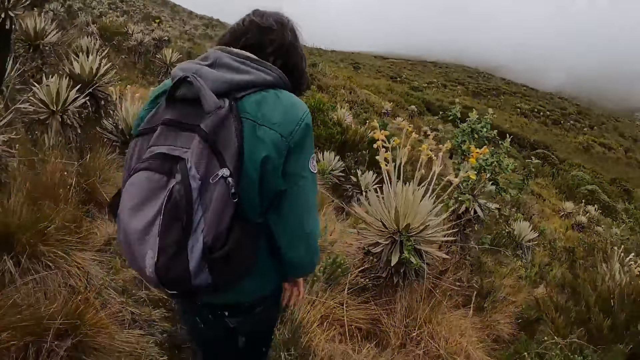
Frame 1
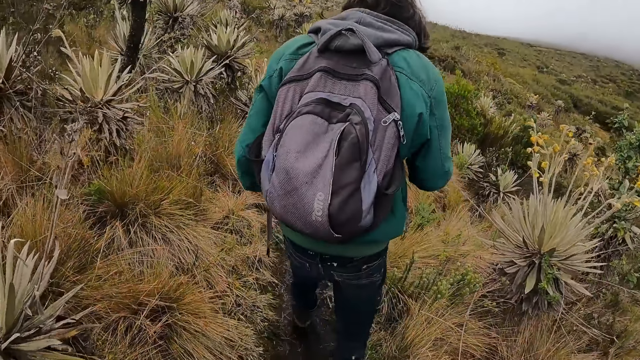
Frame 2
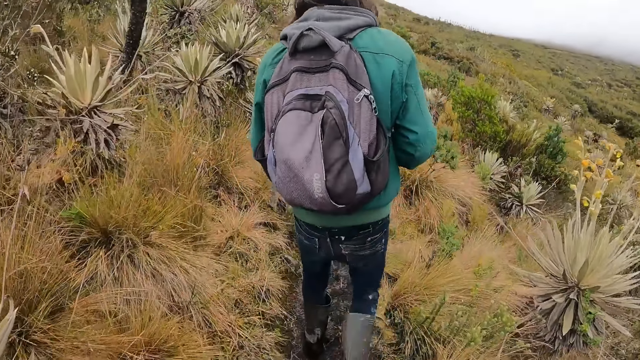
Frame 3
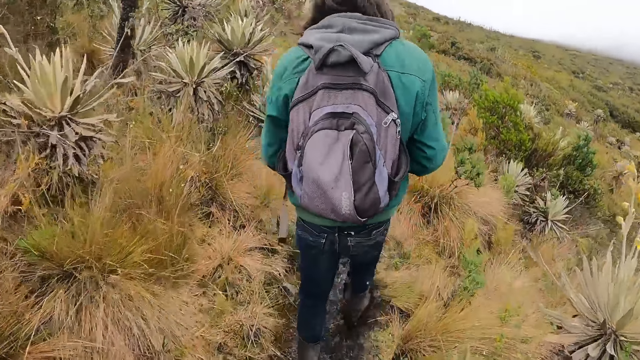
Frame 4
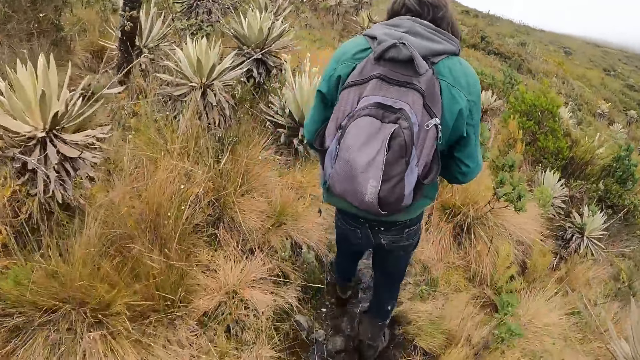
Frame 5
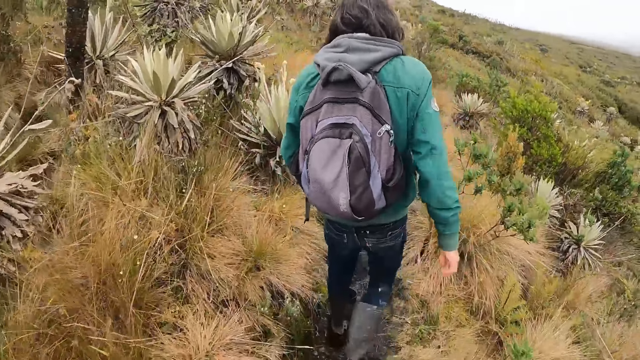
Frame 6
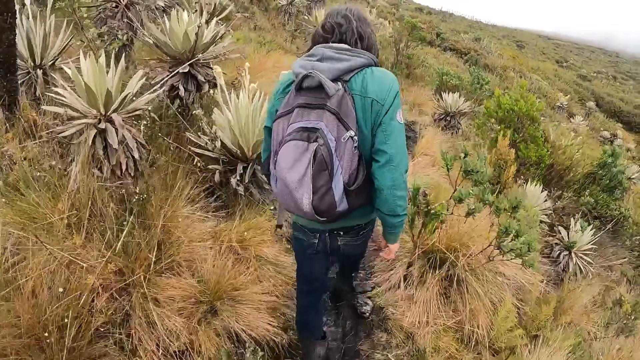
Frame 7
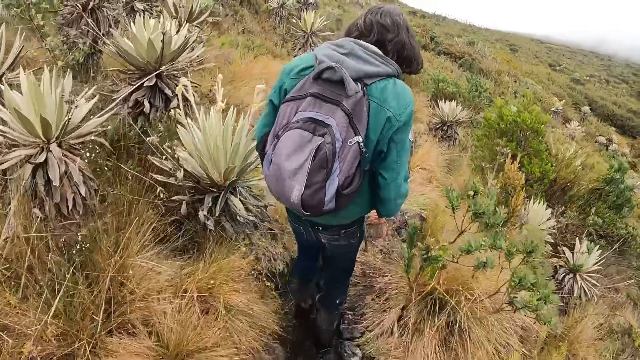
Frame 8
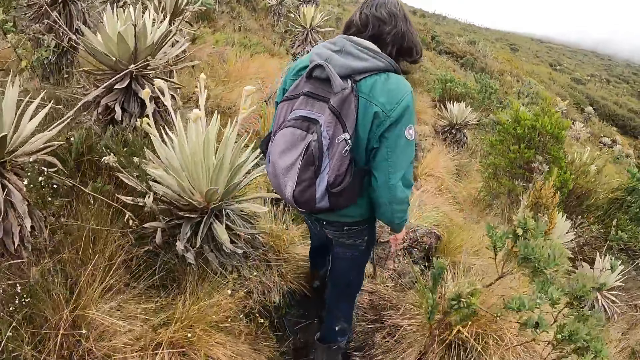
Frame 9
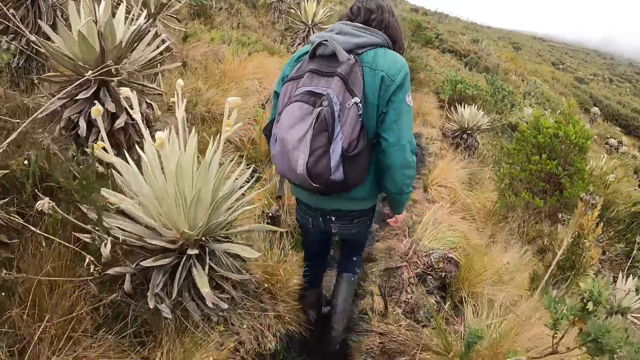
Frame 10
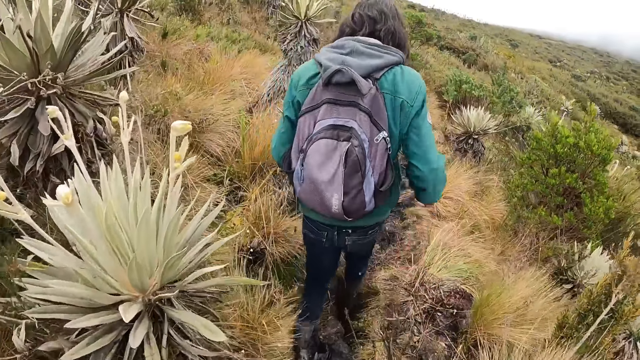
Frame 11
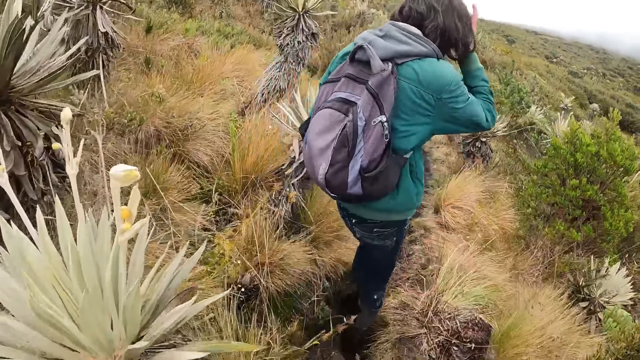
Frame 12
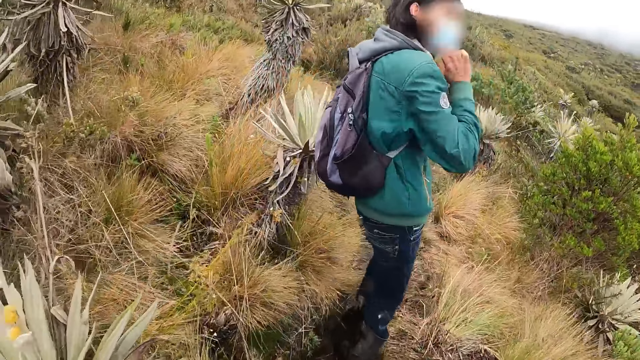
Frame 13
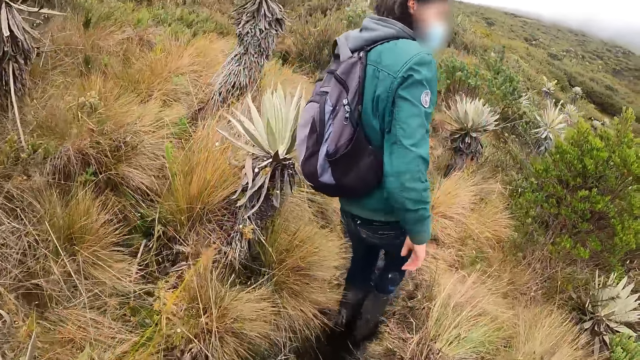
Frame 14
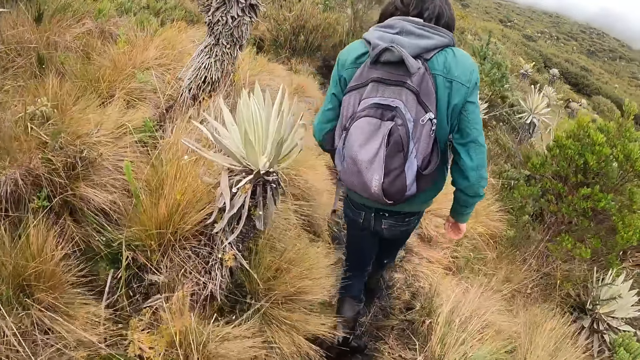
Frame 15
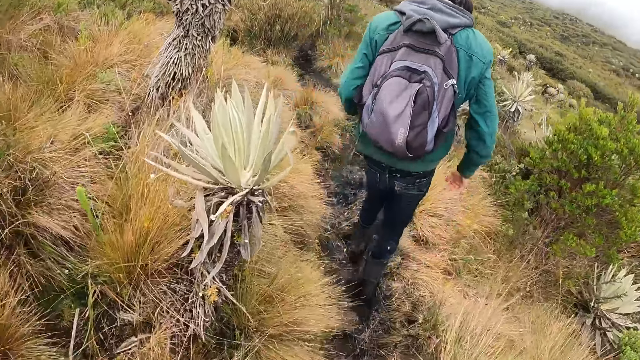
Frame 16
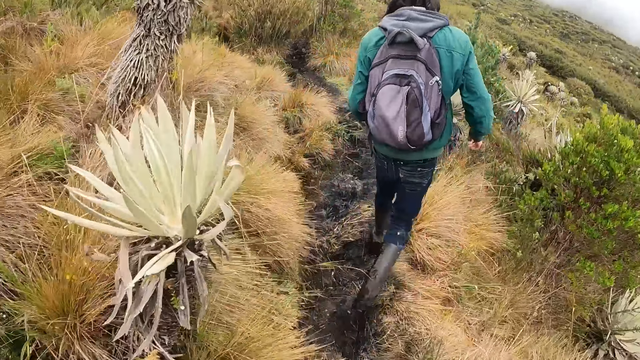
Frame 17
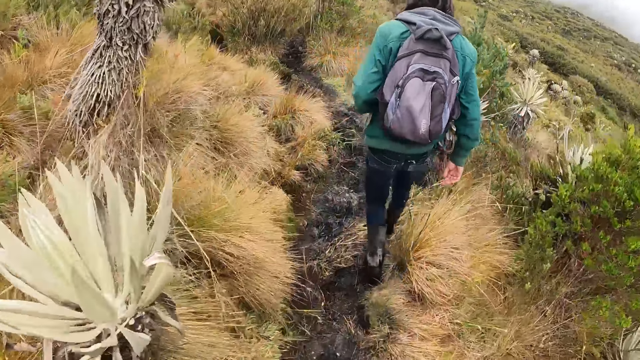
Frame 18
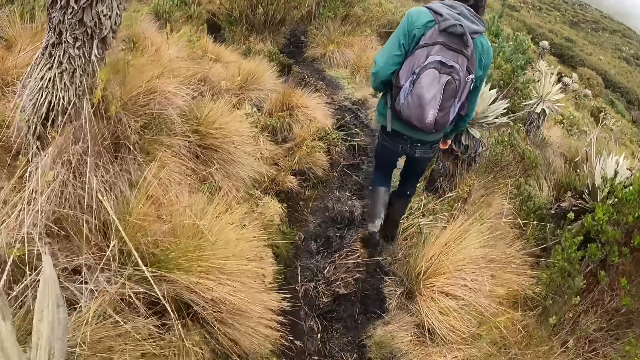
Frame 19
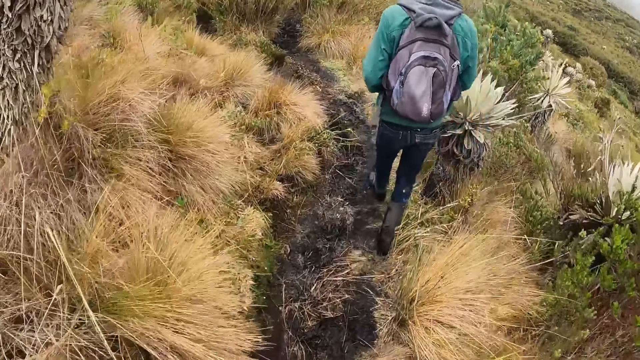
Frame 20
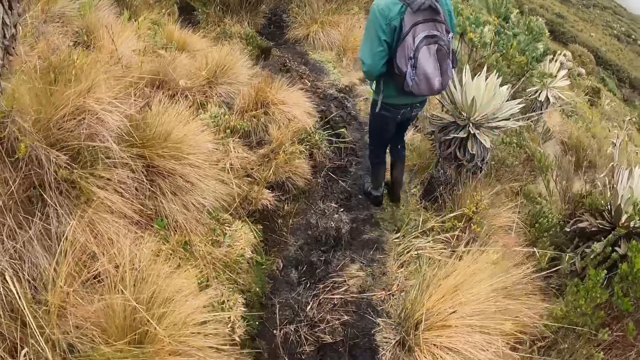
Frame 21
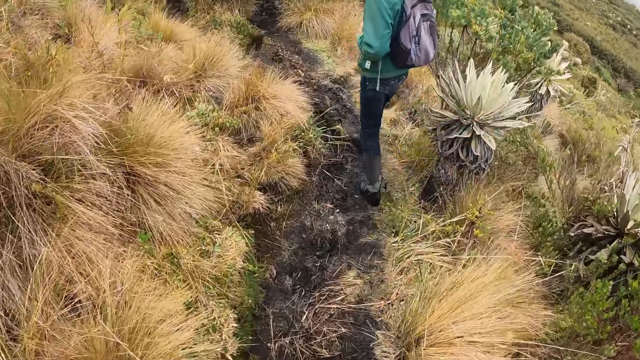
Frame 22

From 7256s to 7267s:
A man walks around, touches the hair and walks around.

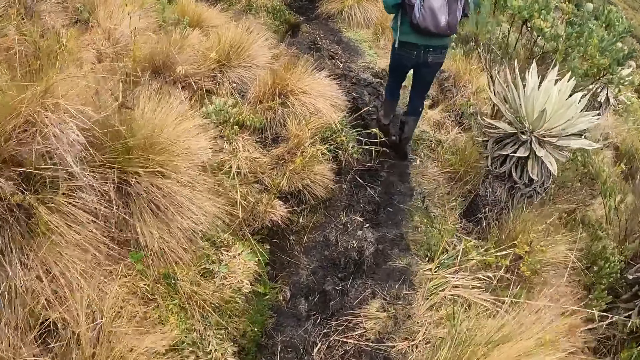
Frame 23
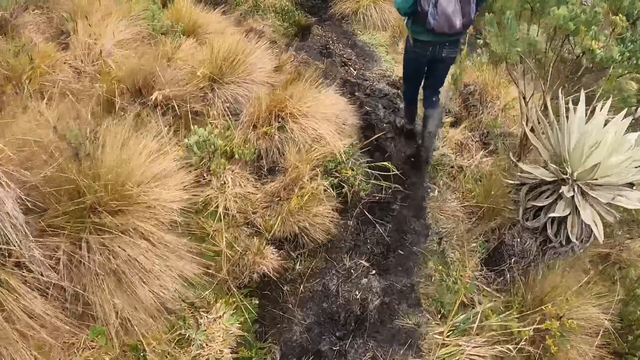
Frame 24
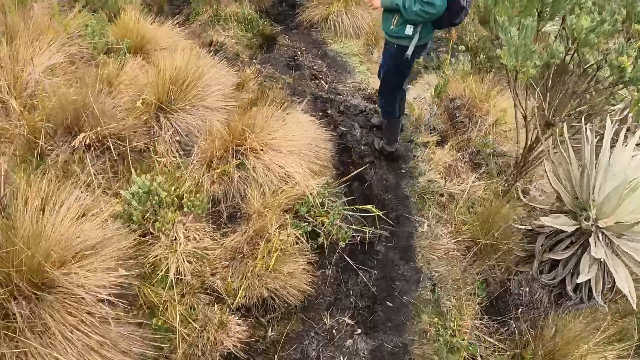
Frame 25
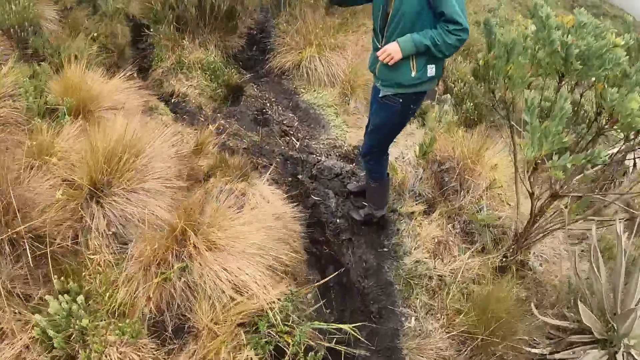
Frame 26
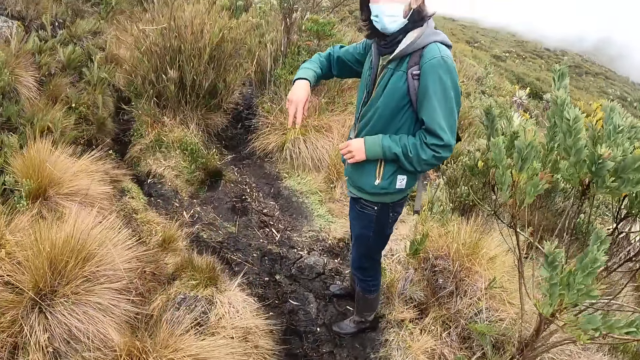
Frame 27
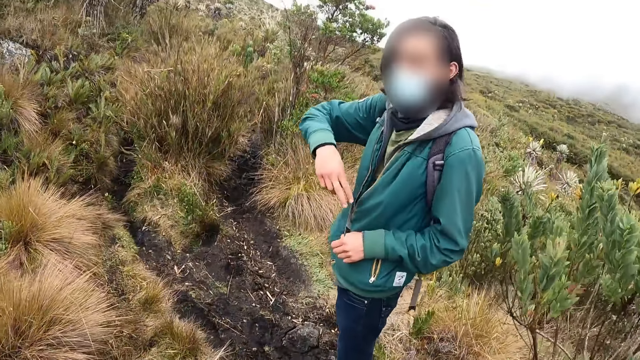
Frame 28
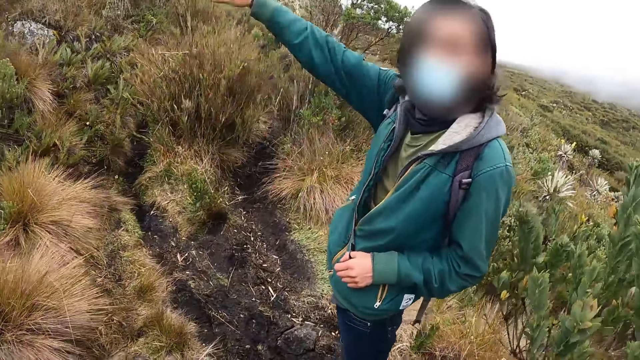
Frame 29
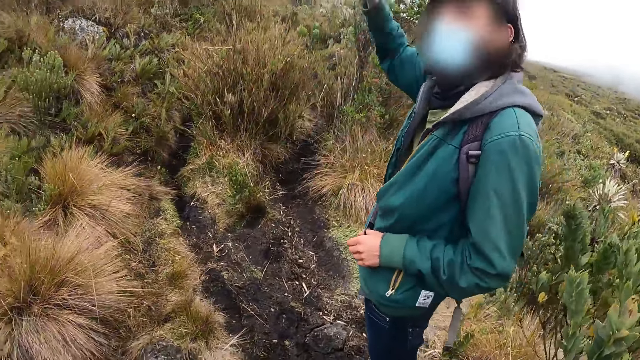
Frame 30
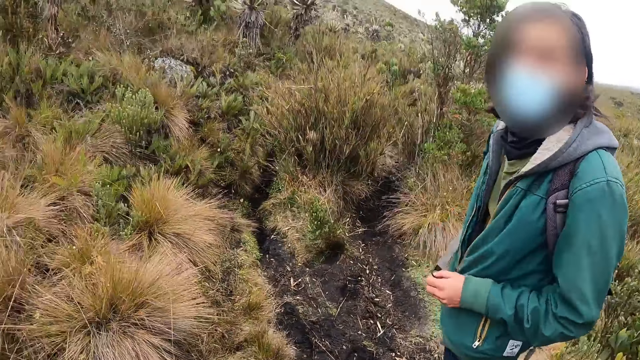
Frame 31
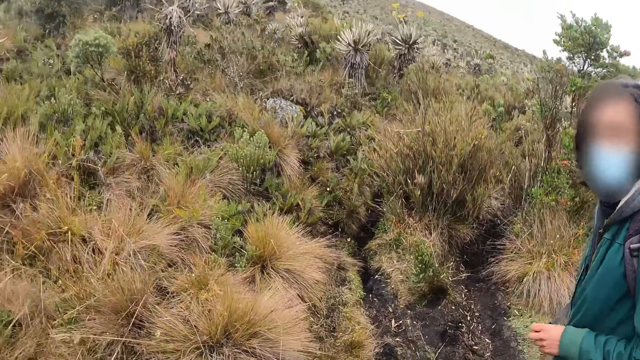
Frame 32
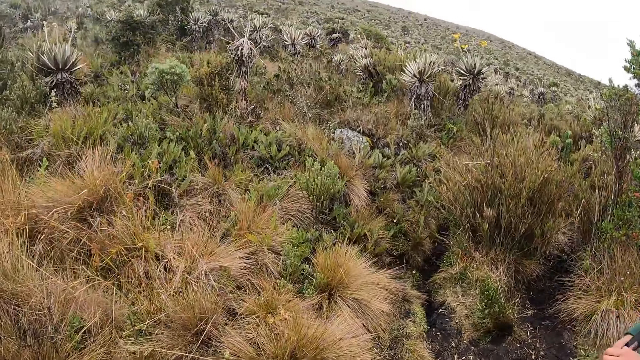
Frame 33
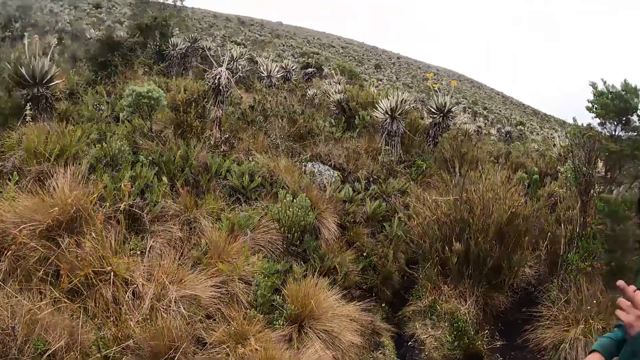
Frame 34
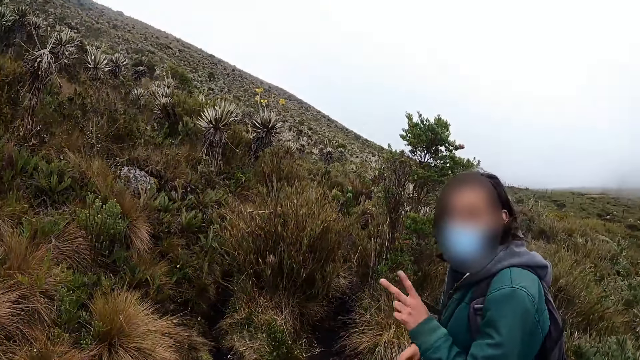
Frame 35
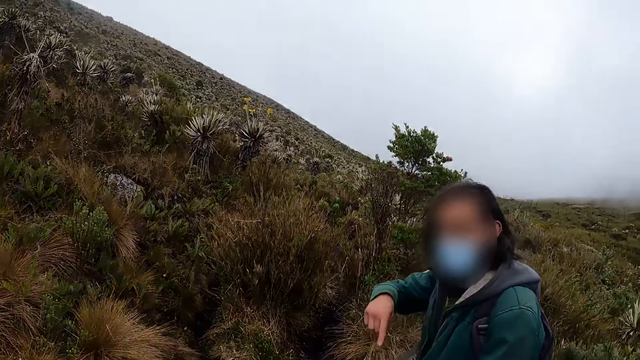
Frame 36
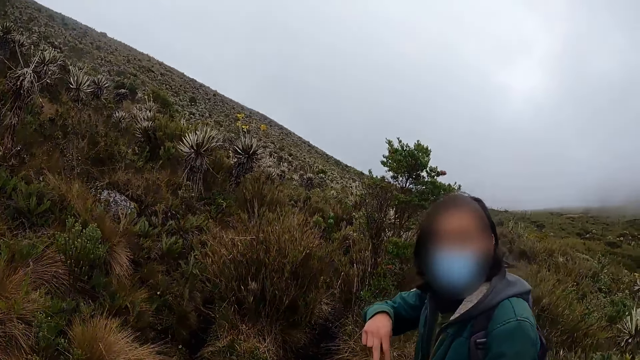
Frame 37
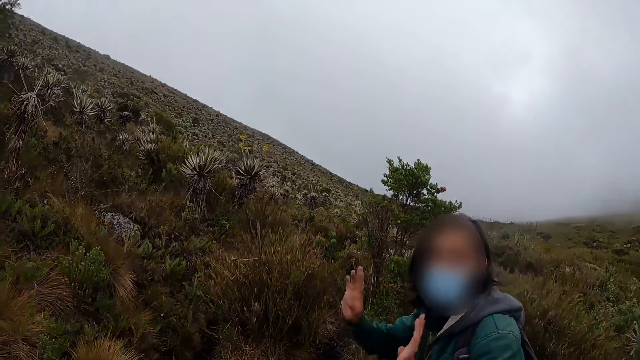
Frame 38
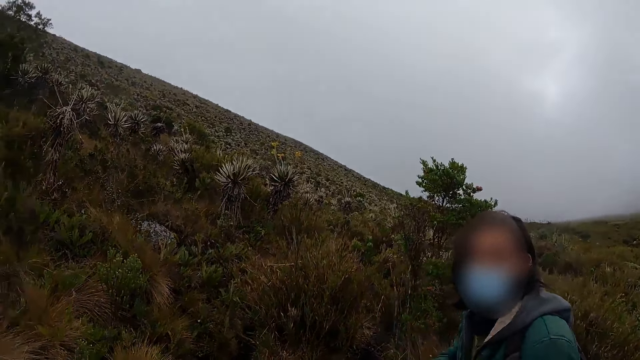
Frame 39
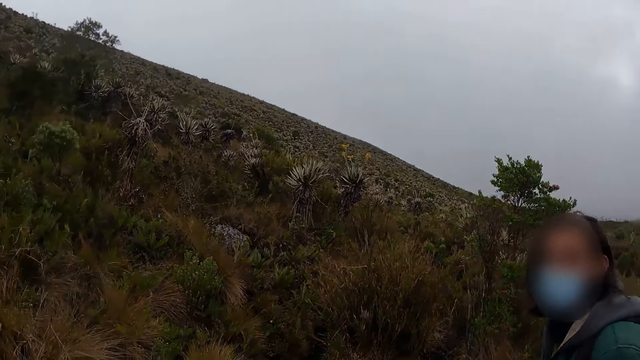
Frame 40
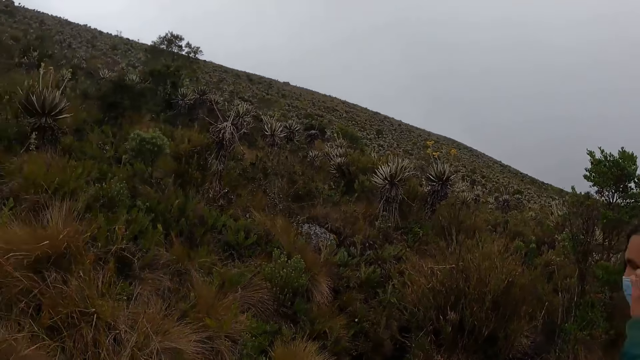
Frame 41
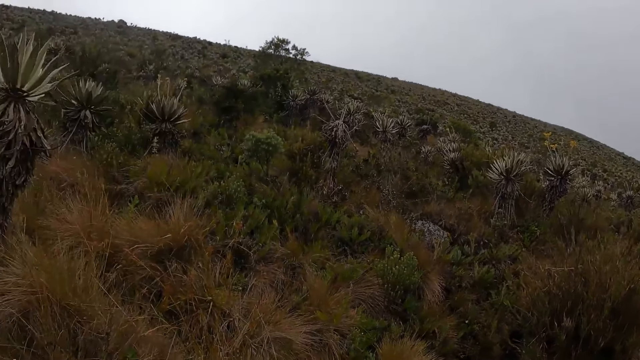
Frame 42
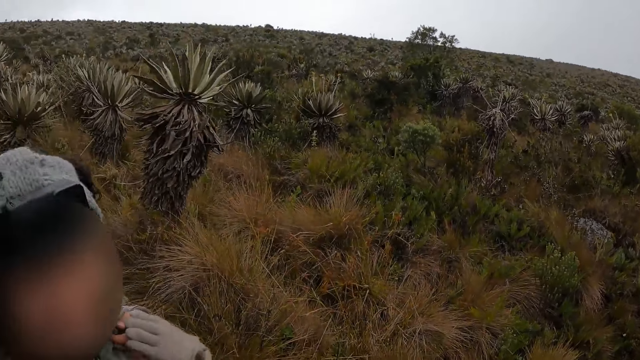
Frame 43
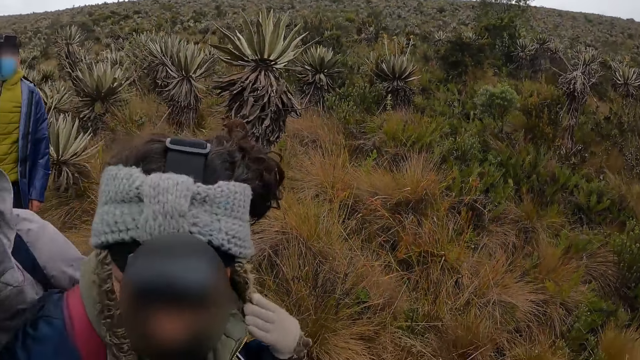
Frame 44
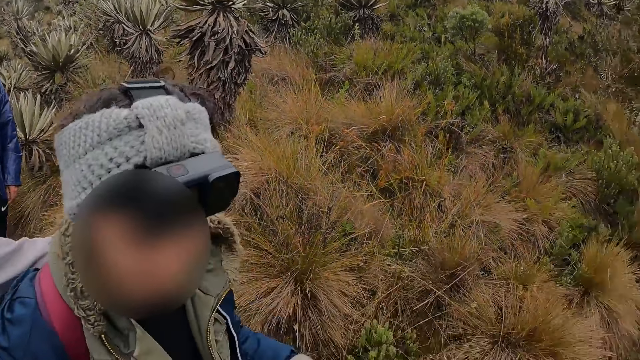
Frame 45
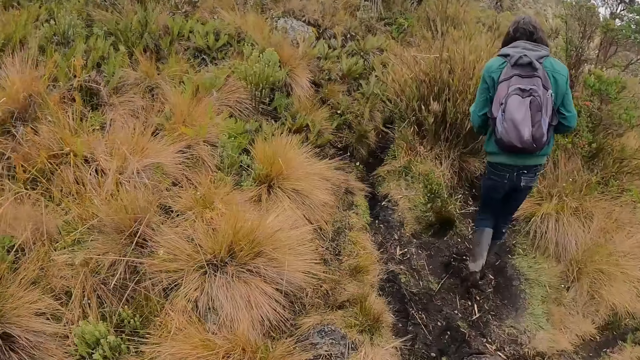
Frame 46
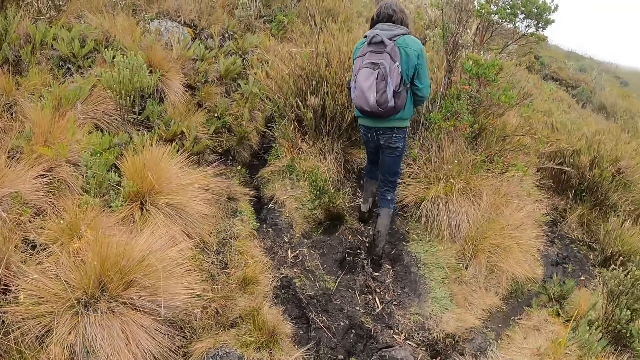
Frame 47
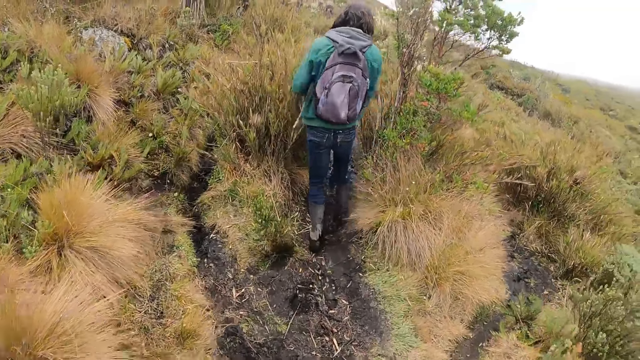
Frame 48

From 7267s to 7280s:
The camera wearer moves the finger. A man moves the hand and lifts the hand. The camera wearer looks around. The man moves the hands. The camera wearer looks around. Another man walks around.
